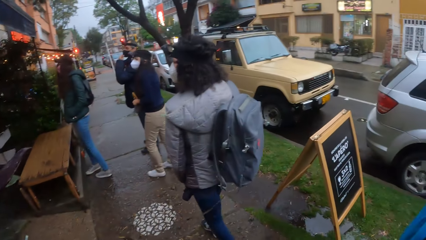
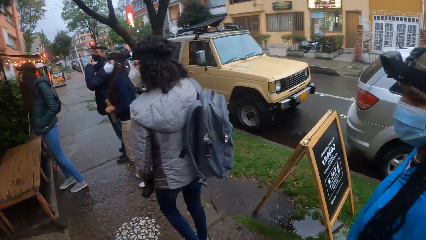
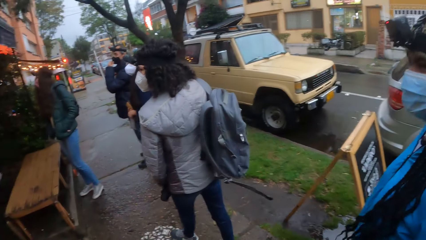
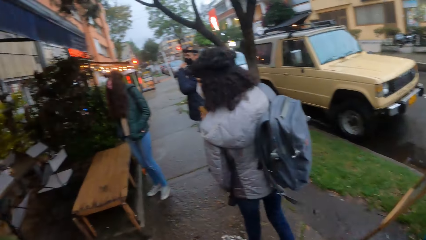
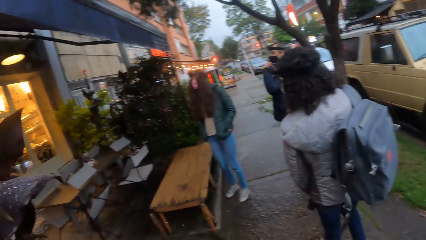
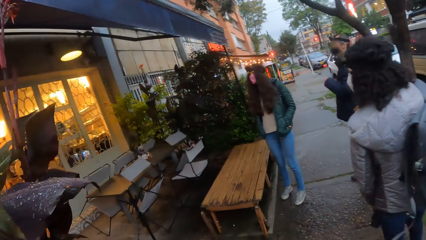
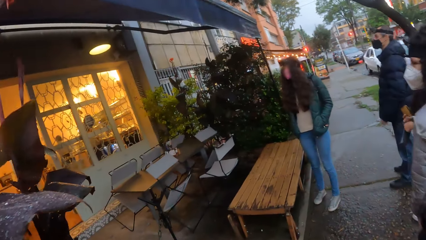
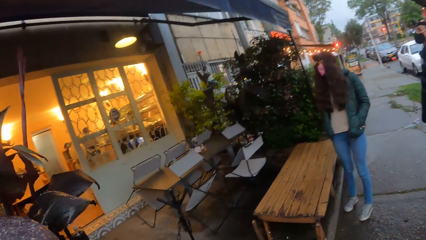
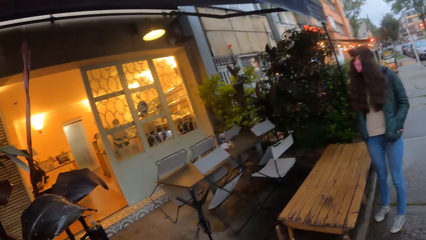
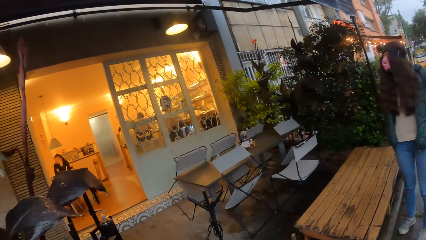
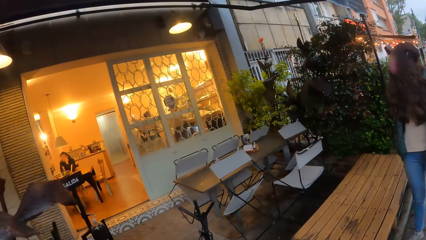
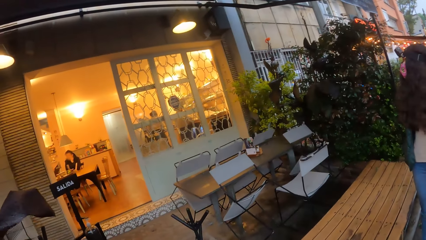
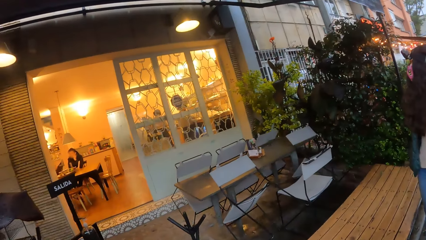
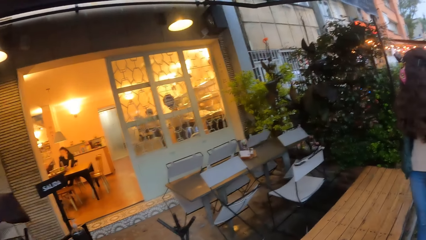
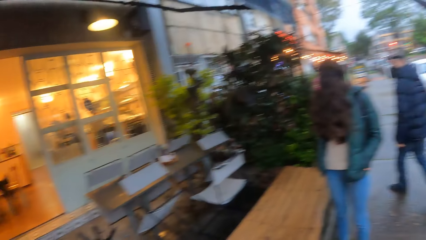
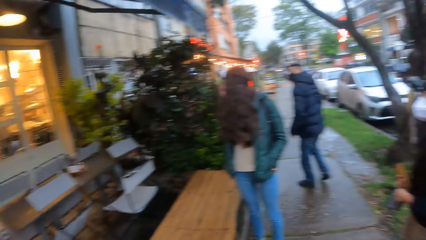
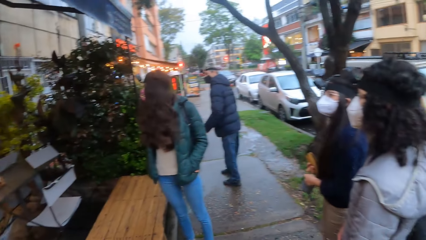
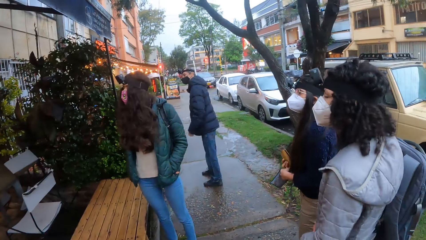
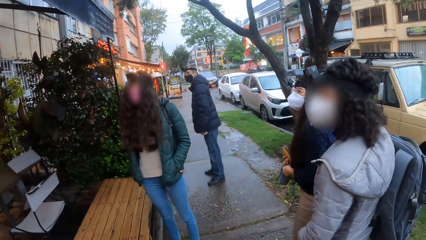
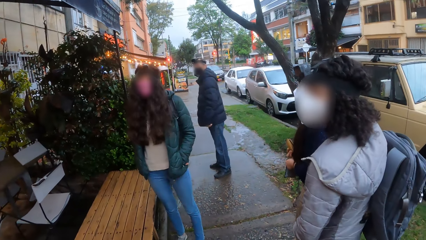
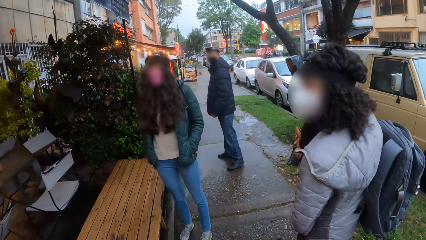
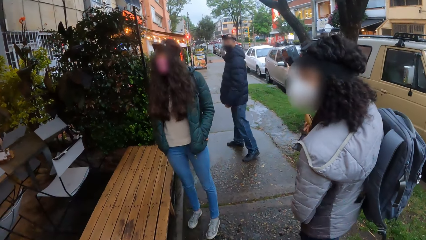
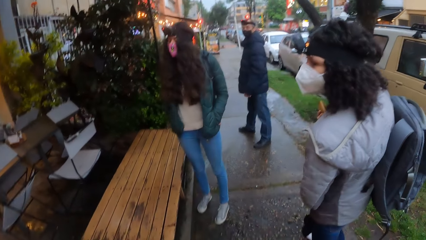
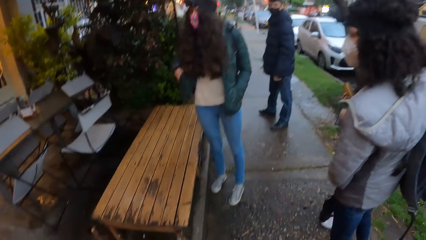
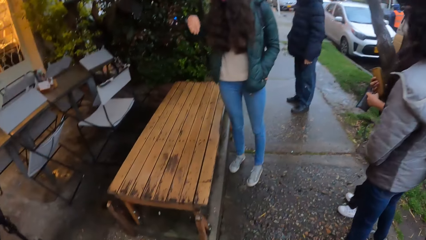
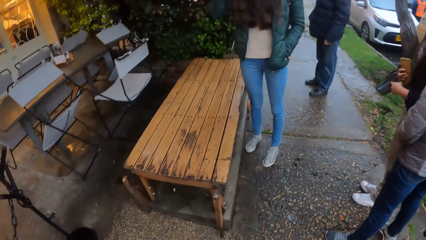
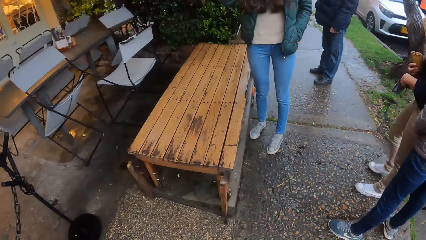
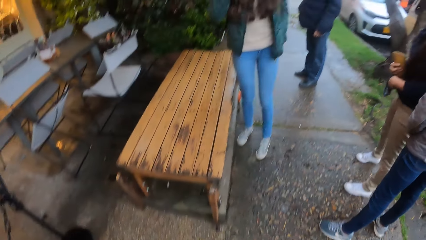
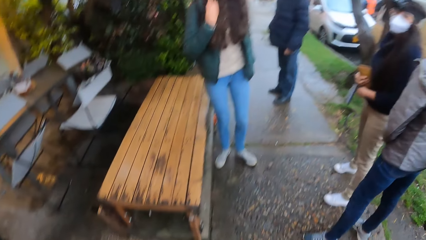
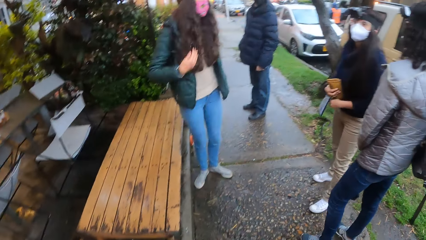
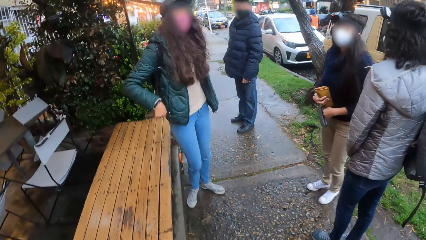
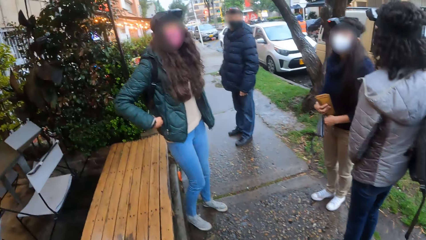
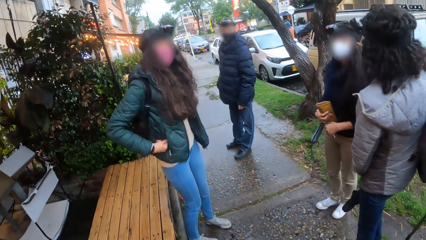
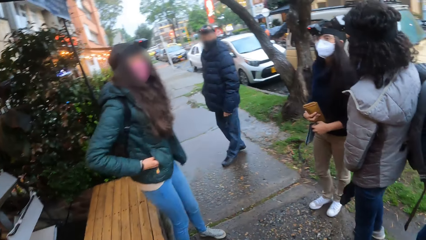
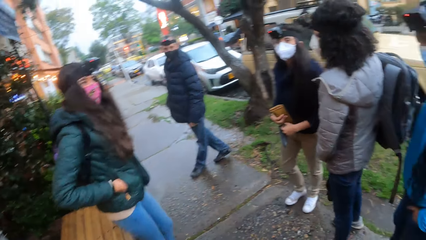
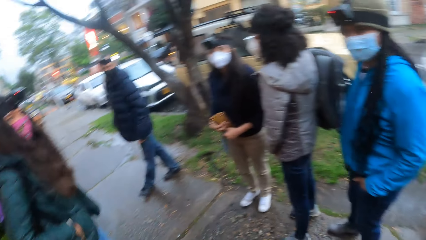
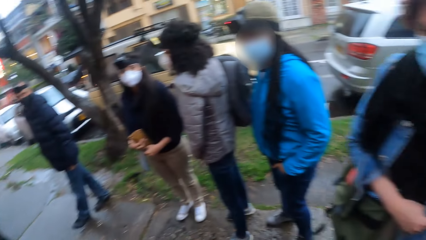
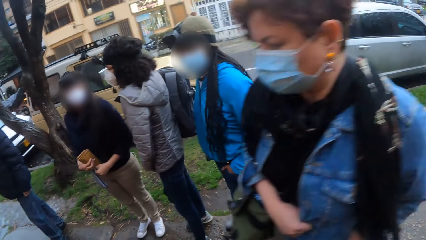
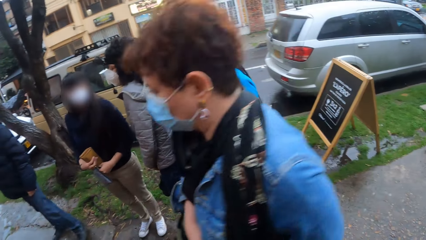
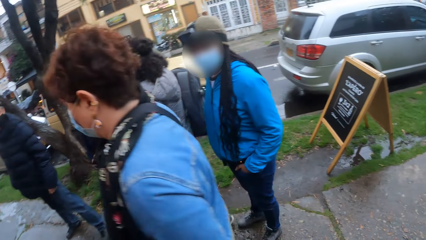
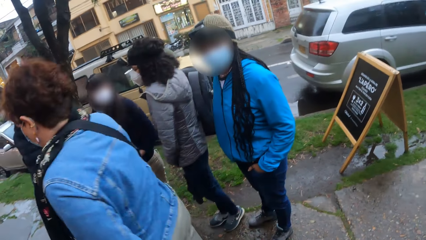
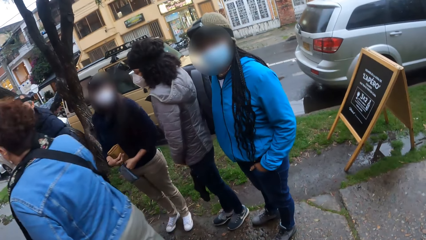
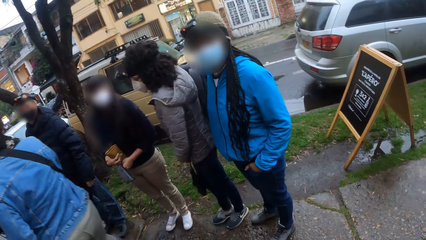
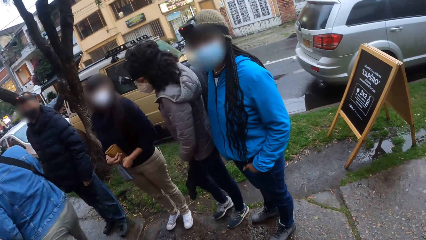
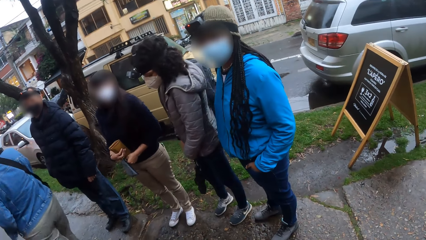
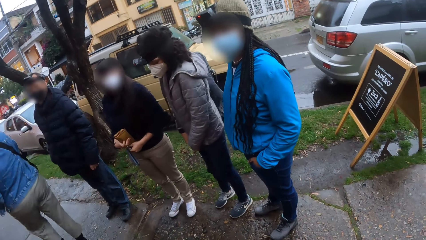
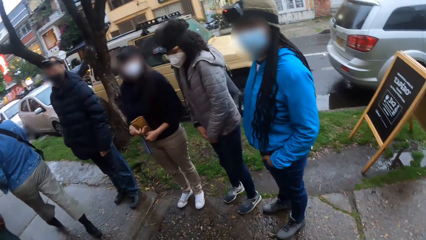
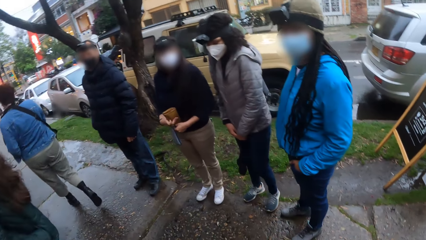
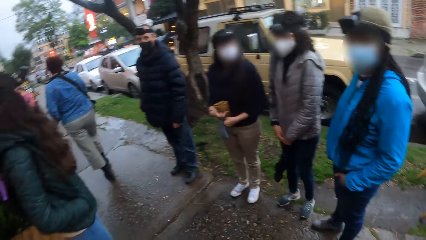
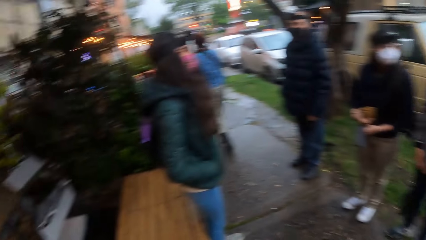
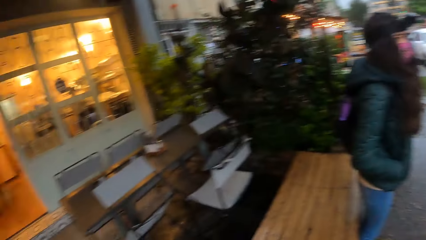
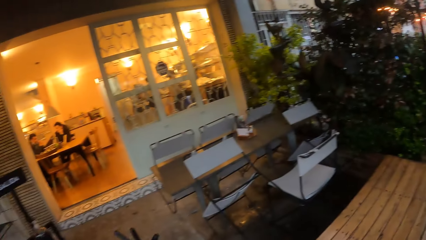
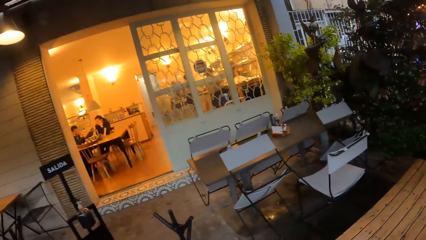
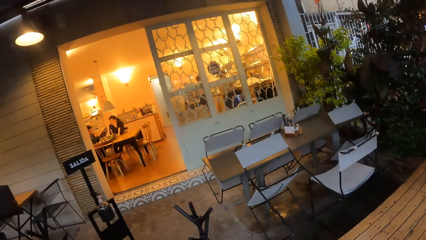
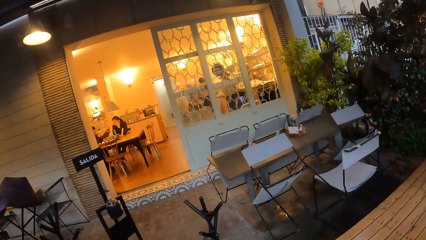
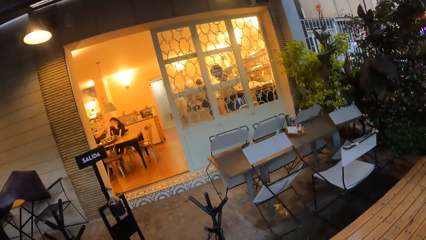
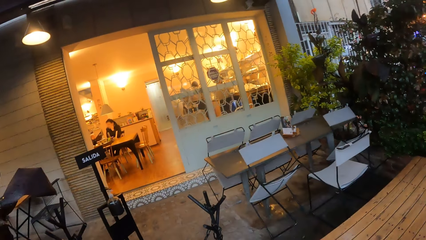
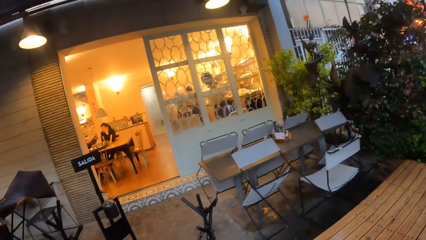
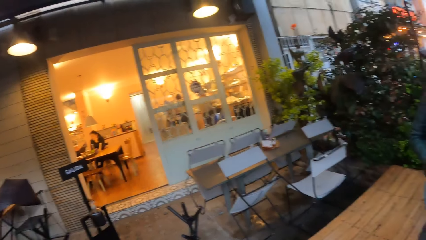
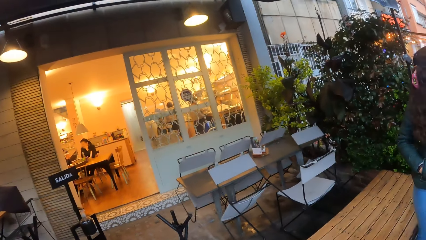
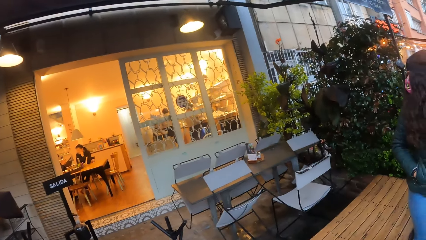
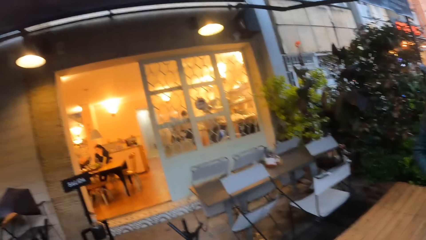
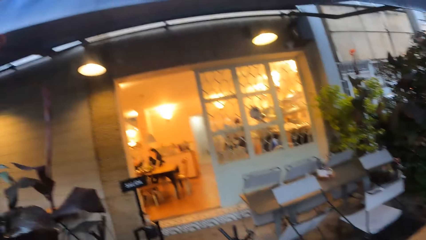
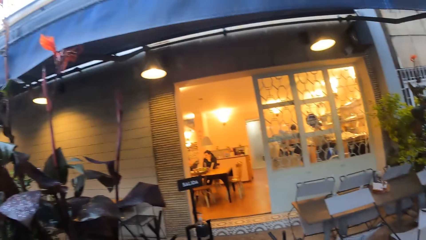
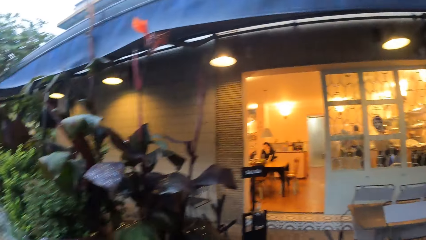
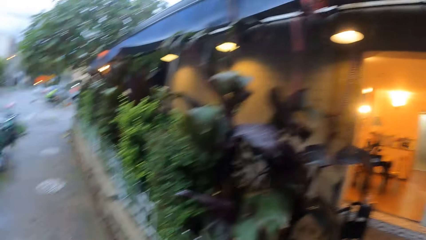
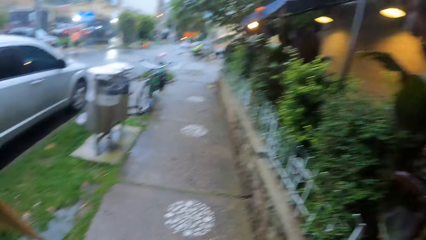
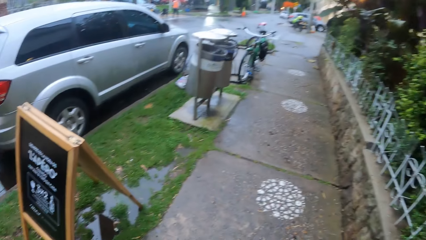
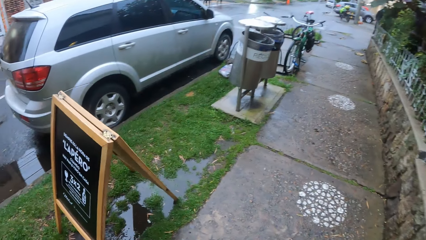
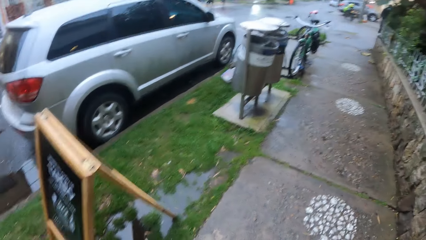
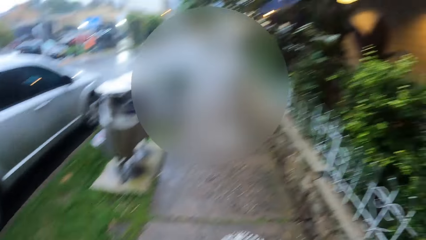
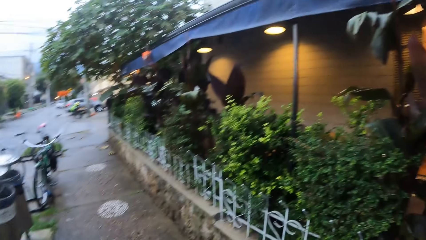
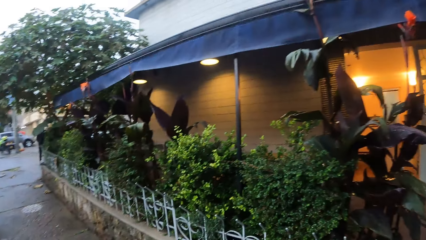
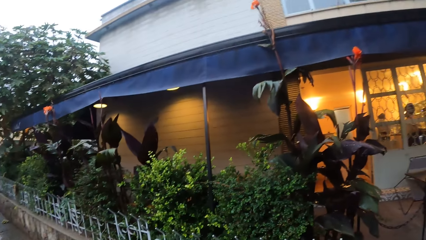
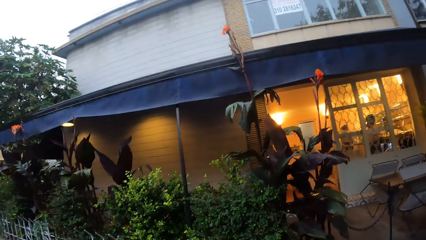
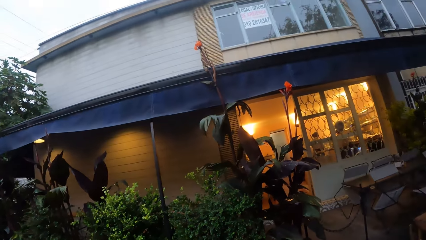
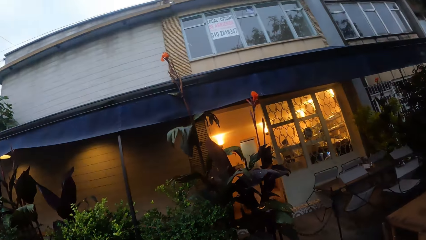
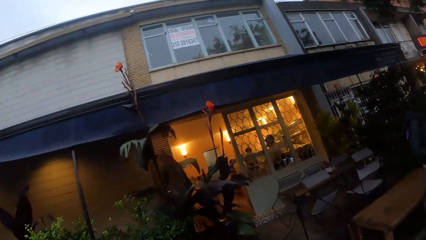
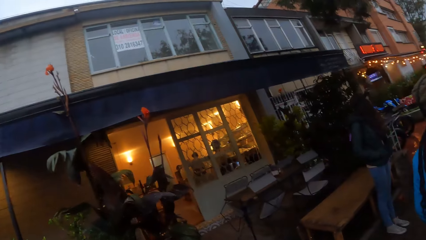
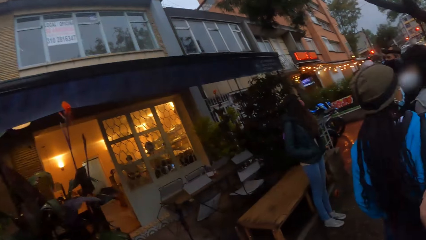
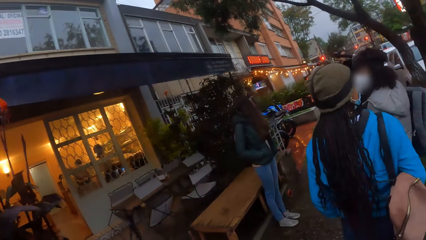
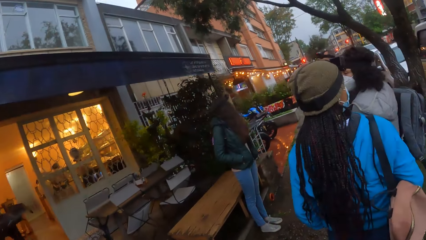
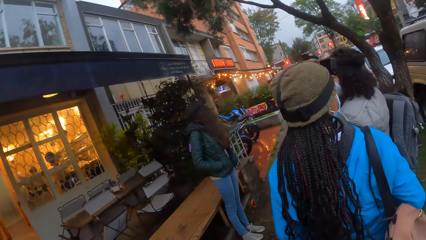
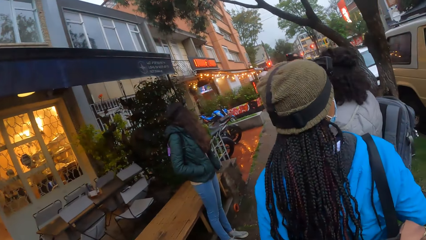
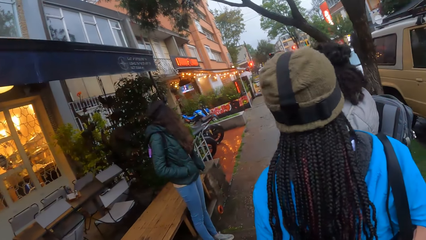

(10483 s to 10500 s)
The camera wearer stands outside the hotel.
